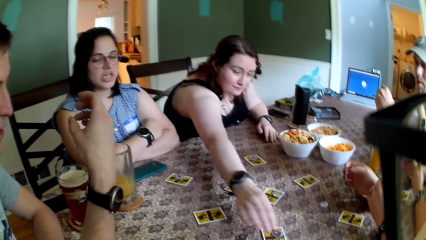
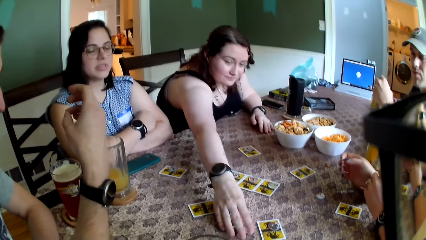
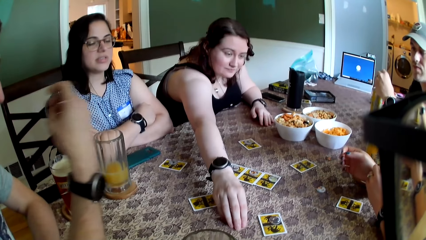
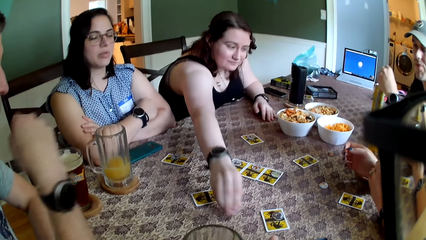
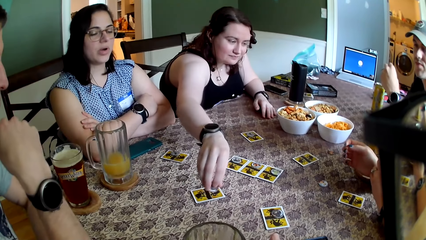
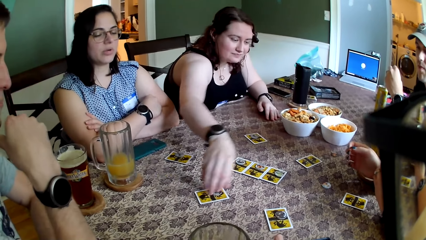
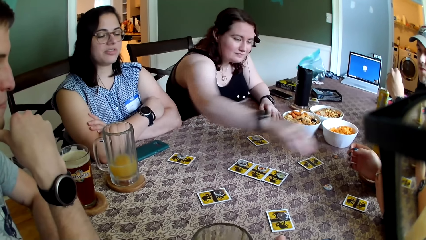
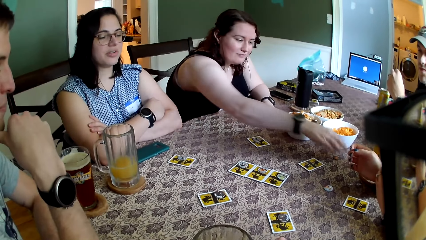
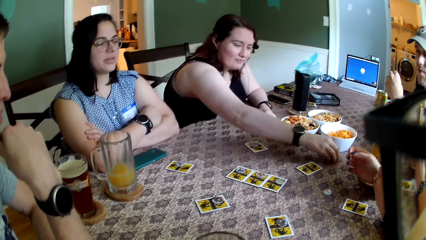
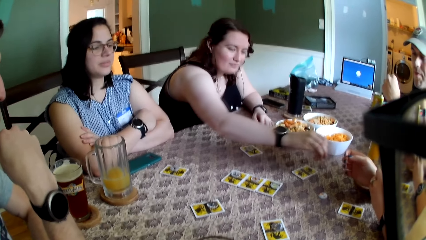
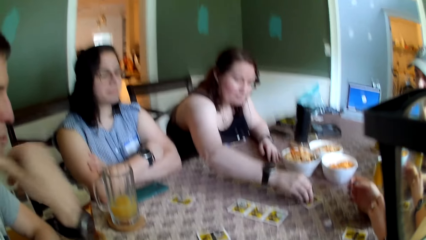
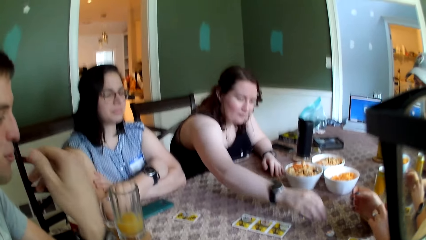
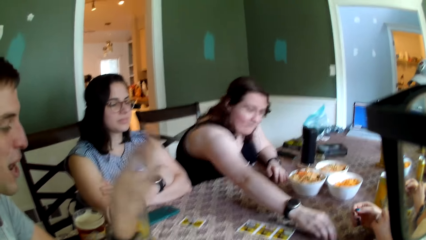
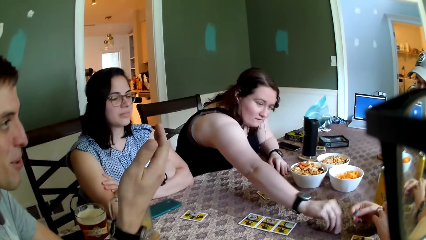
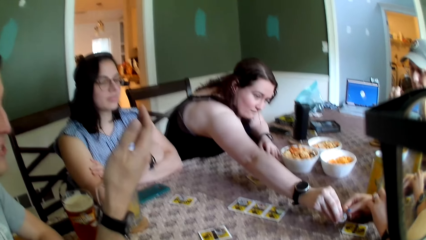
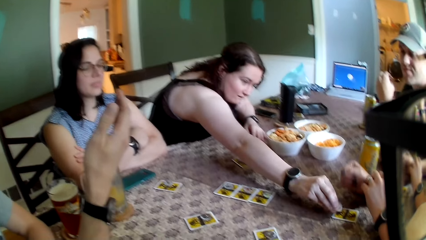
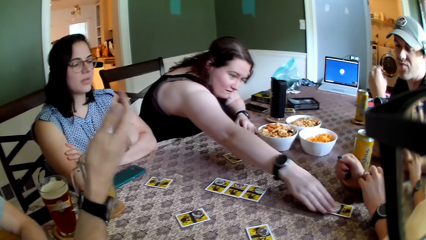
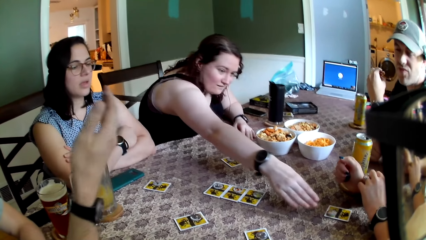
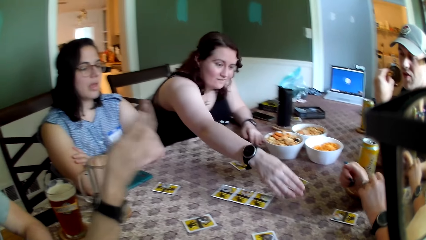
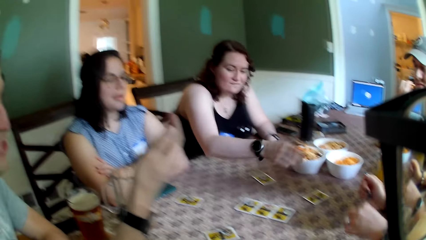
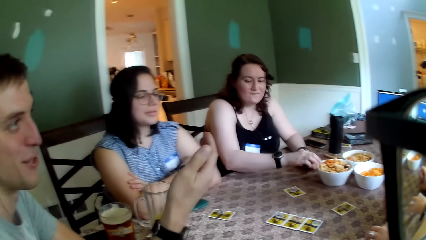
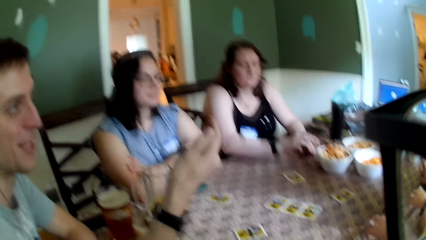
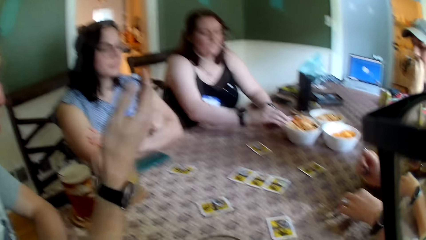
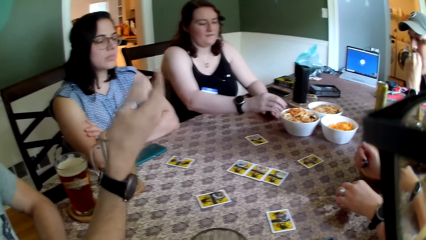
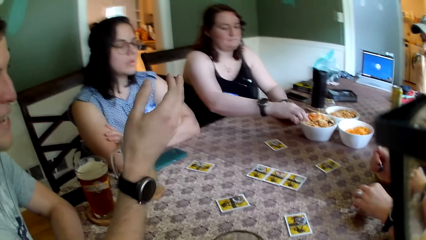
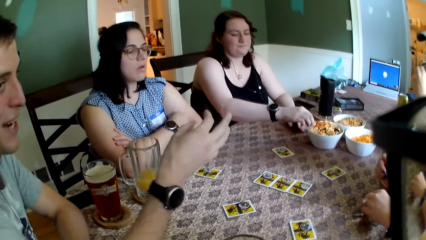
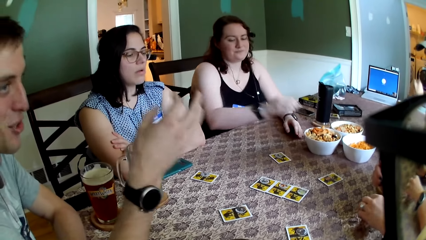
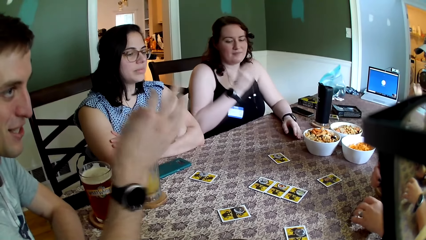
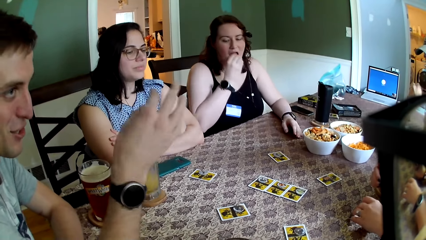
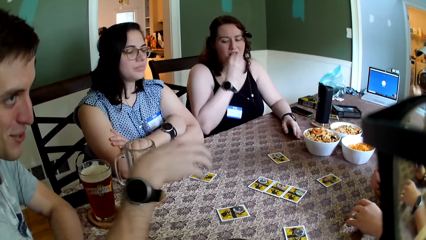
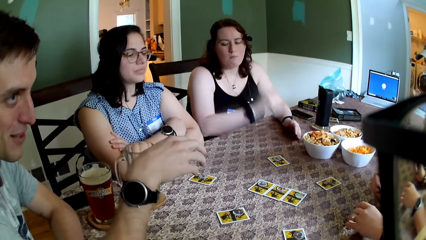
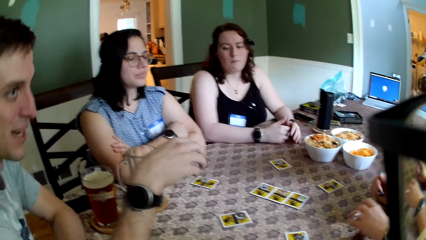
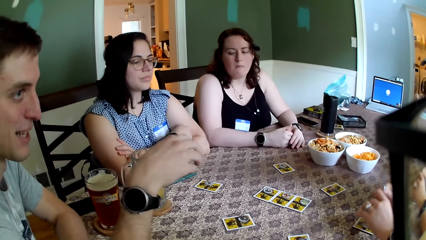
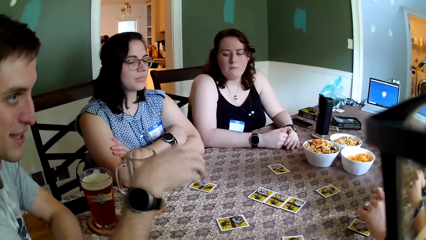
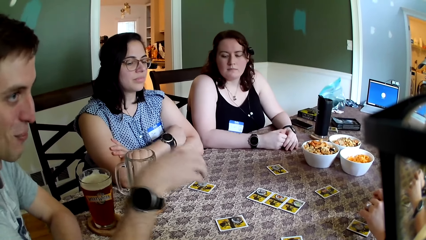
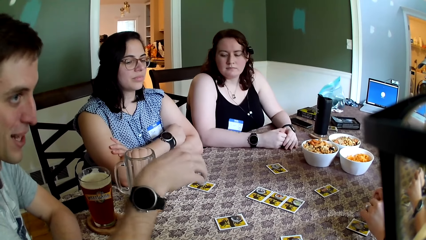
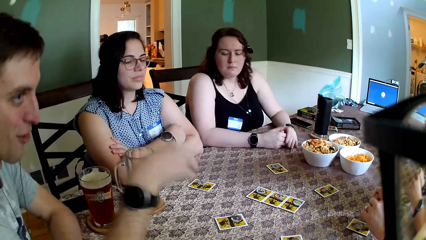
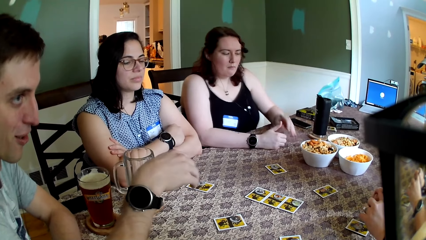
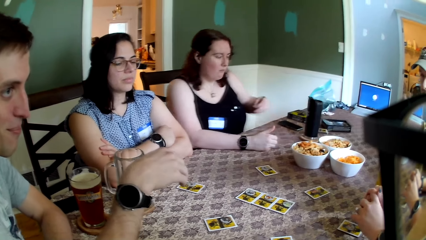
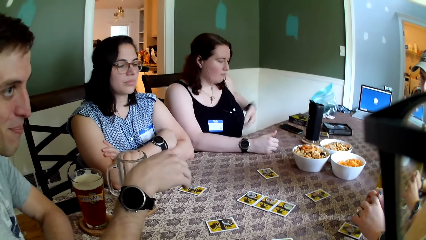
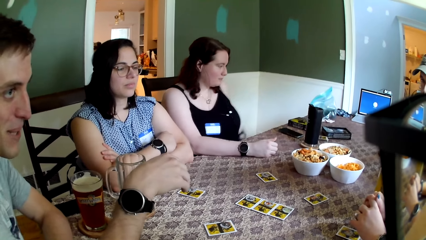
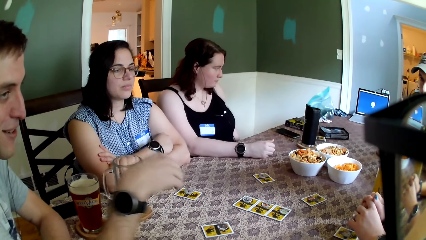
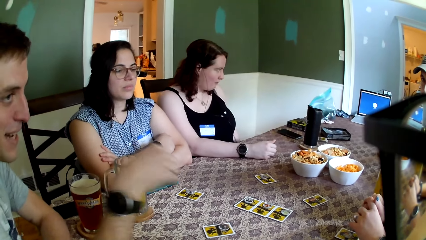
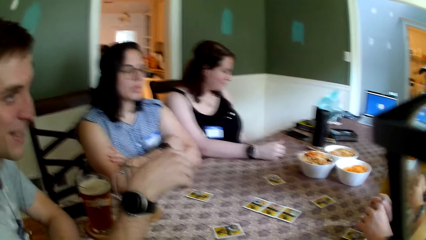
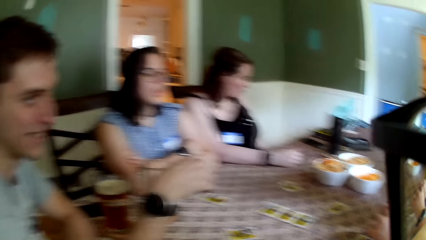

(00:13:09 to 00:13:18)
The woman drops the token on the card on the table with her right hand. She picks the token from the table with her right hand. She drops the token on the card on the table with her right hand. She picks the token from the table with her right hand. She drops the token on the card on the table with her right hand. She picks the token from the table with her right hand. She drops the token on the card on the table with her right hand. A man interacts with a crowd. The woman picks a biscuit from the bowl on the table with her right hand. She eats the biscuits from the bowl on the table with her right hand. She removes her left hand from the table.

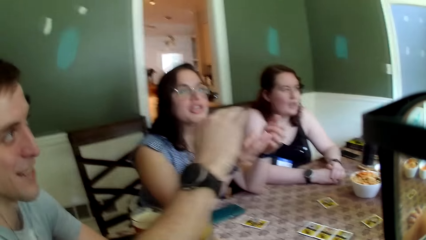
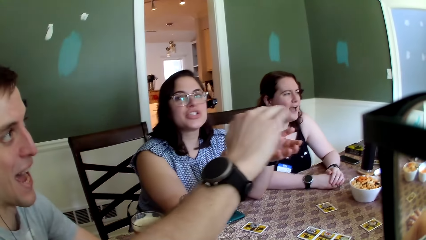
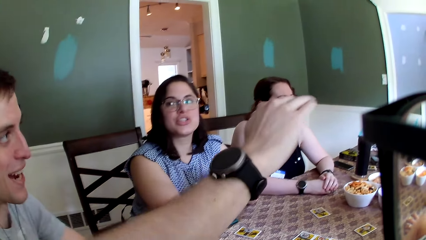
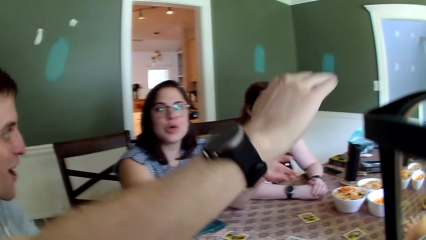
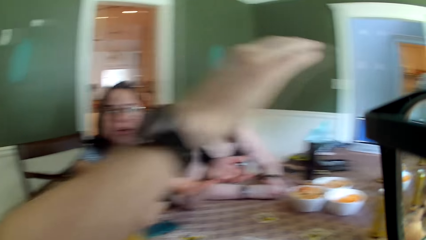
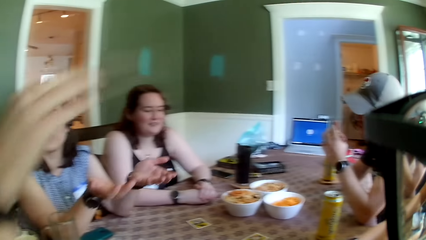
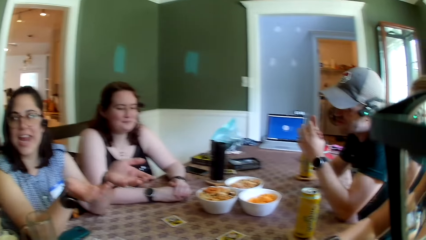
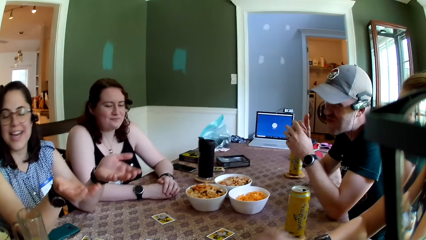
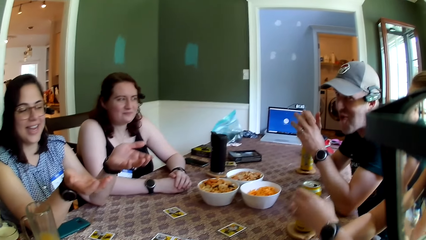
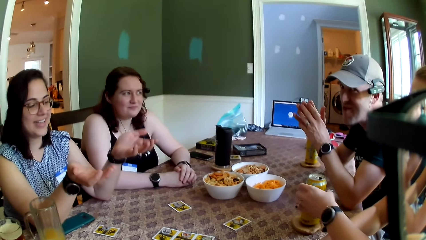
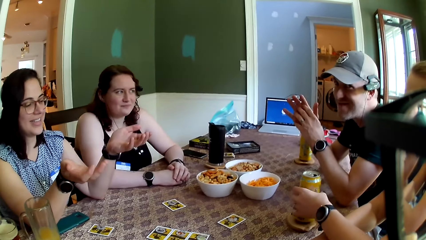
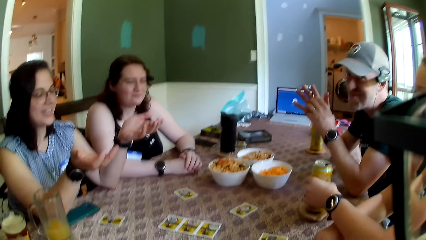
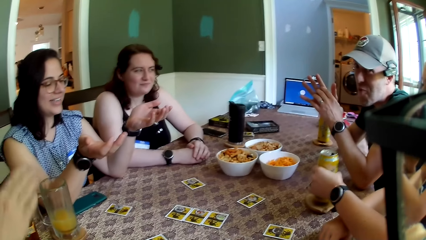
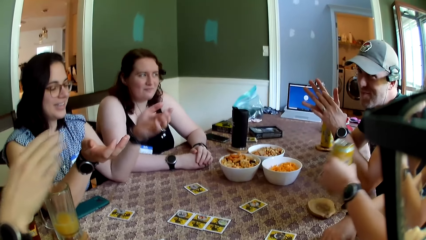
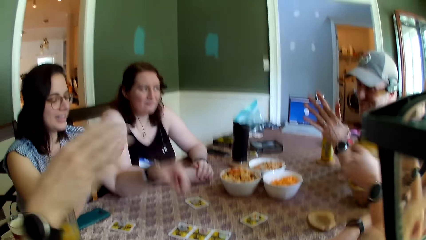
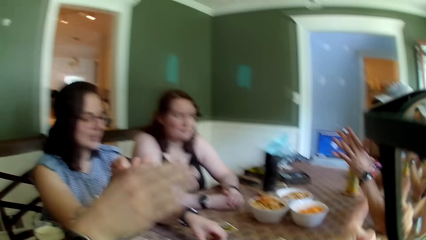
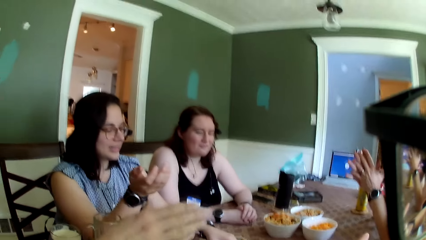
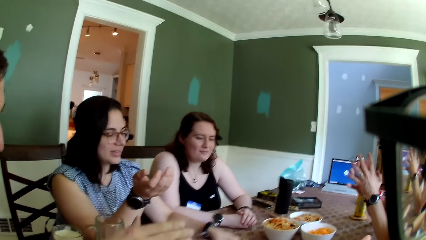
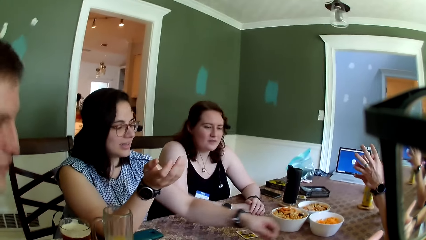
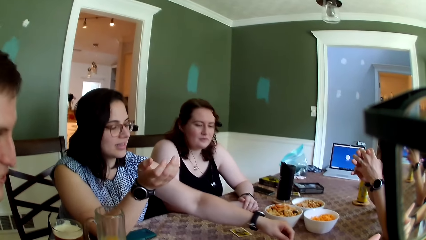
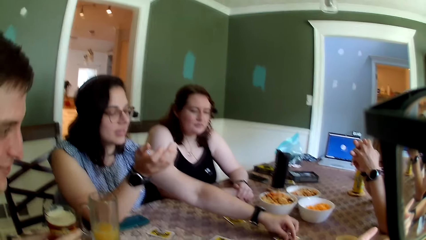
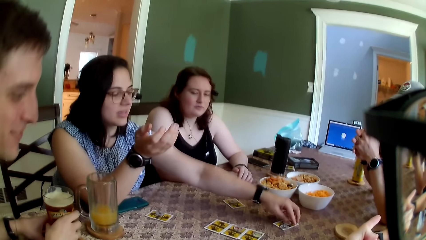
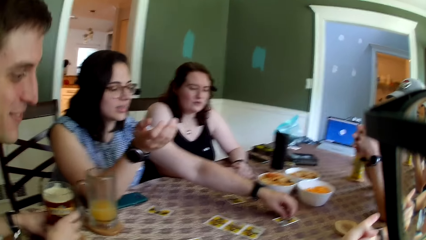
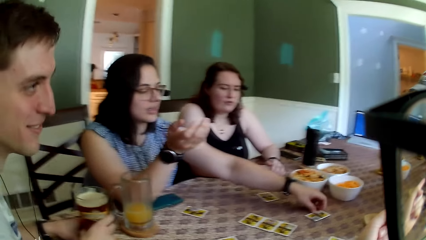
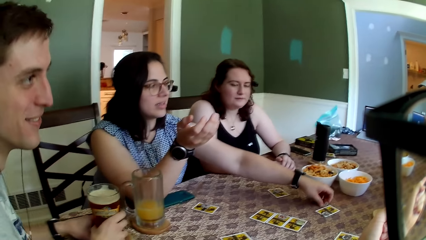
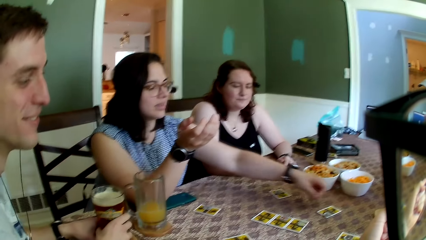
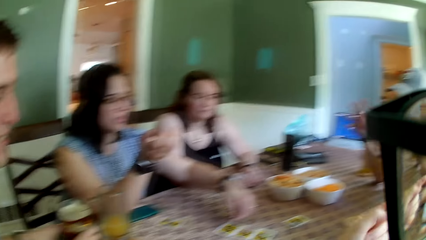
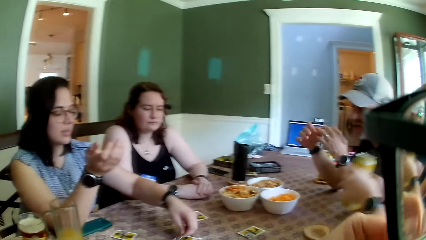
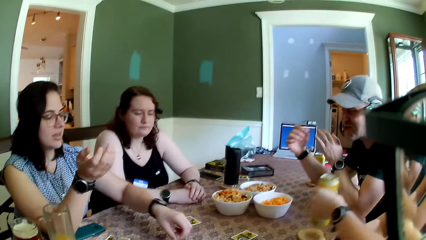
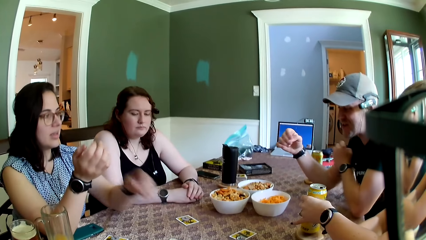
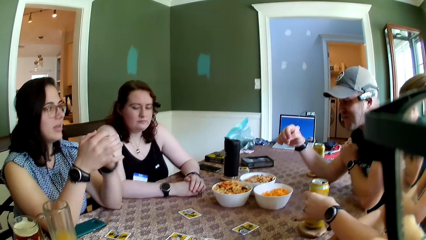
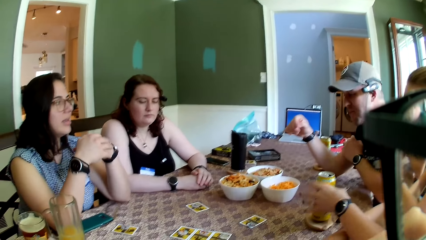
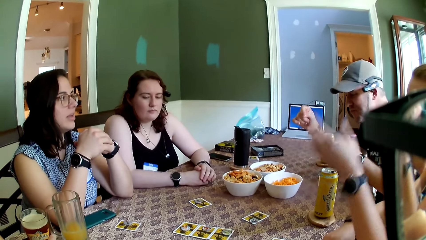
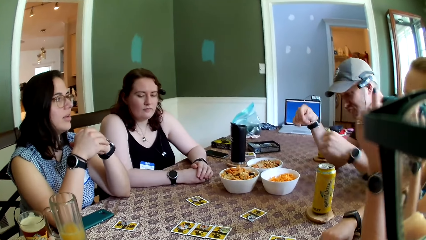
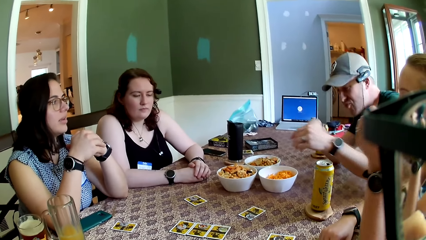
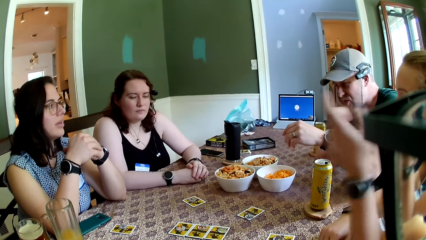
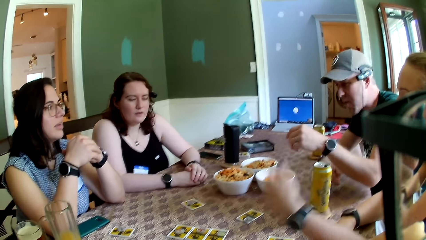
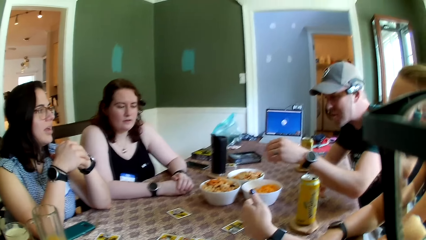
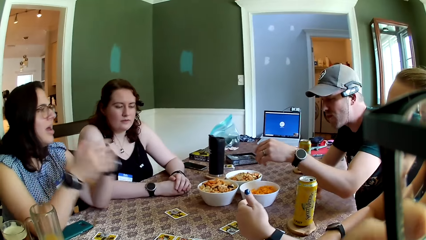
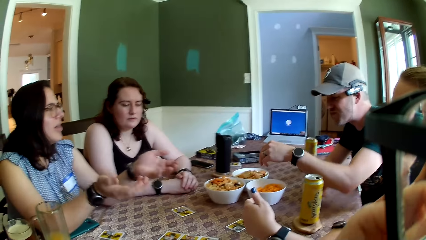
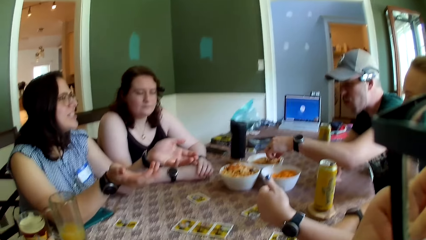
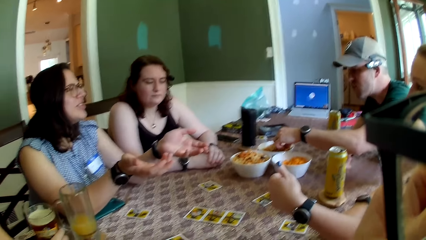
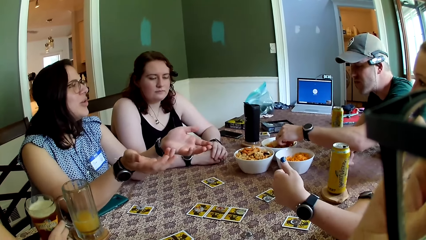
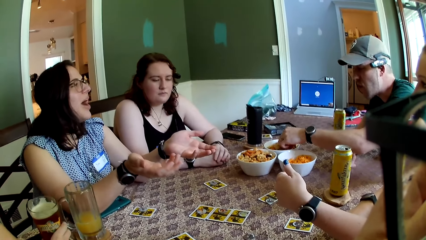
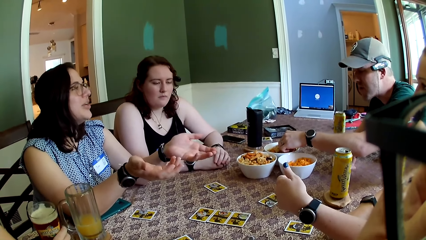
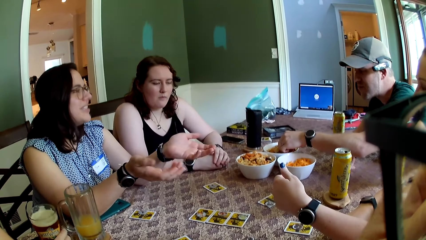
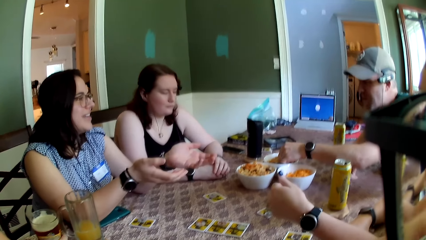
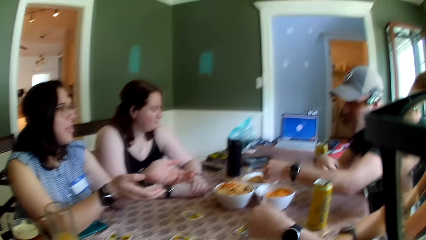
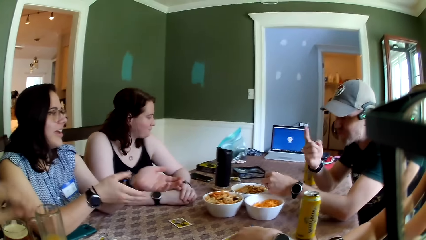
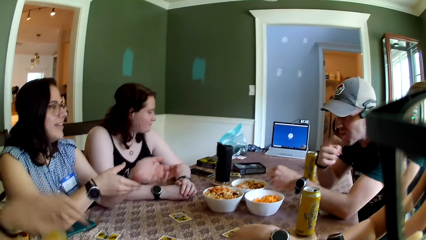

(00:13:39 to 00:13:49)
The camera wearer looks around the apartment. A woman picks the can from the coaster on the table with her left hand. A man interacts with a crowd. The woman drops the can on the coaster on the table with her left hand. Another woman drops the can drink in her left hand on the table. Another man argues with the colleagues. A third man picks a snack in a bowl on the table with his left hand into his mouth.
